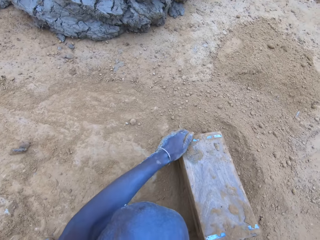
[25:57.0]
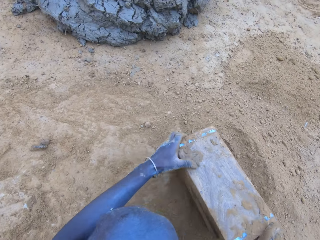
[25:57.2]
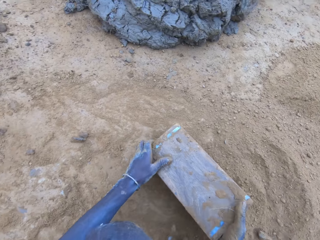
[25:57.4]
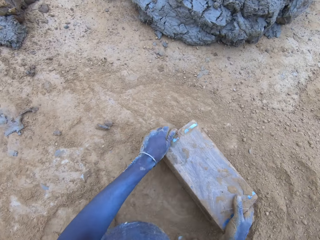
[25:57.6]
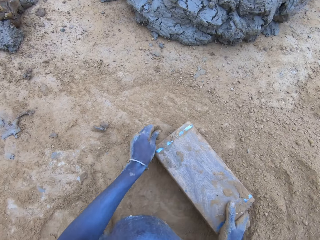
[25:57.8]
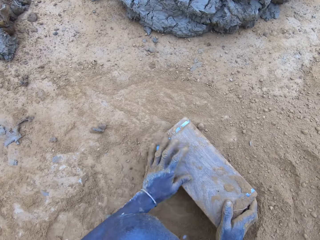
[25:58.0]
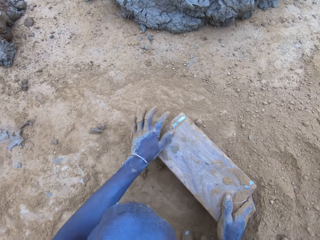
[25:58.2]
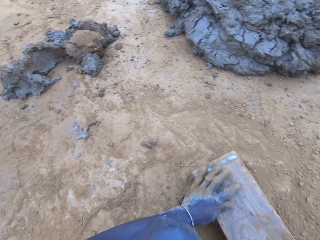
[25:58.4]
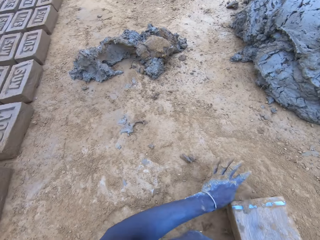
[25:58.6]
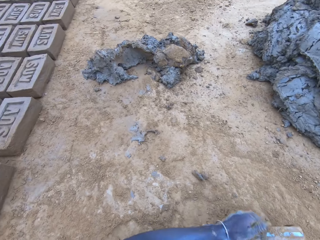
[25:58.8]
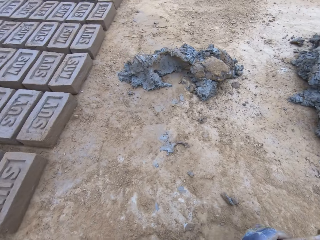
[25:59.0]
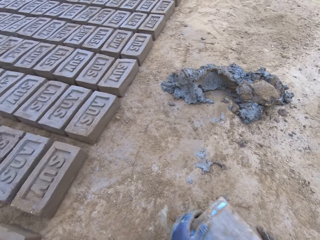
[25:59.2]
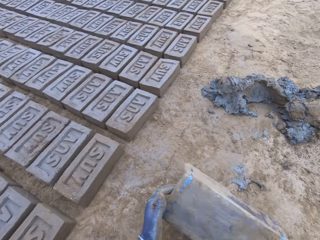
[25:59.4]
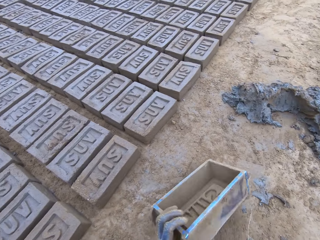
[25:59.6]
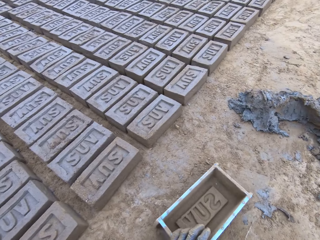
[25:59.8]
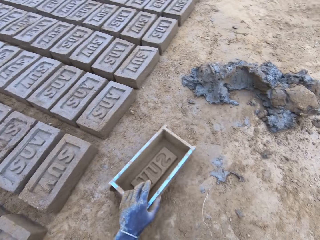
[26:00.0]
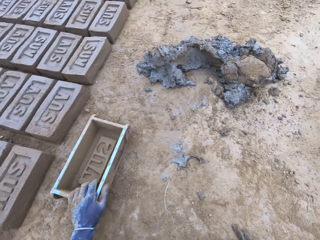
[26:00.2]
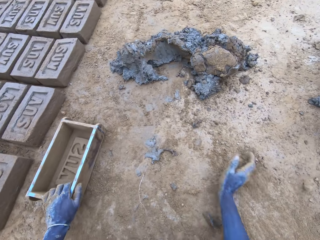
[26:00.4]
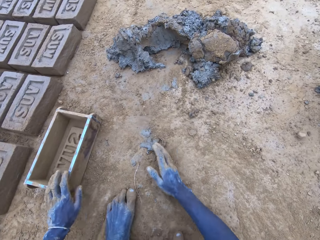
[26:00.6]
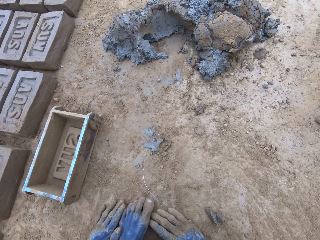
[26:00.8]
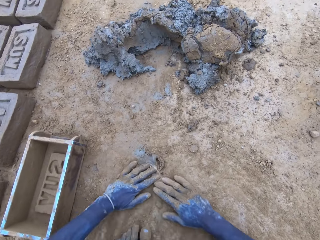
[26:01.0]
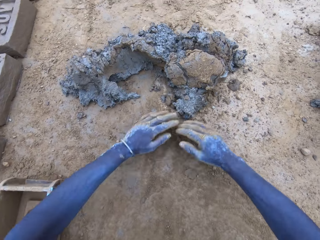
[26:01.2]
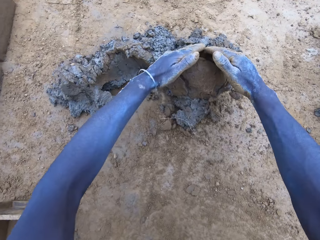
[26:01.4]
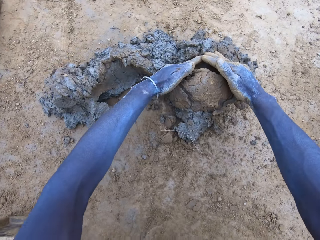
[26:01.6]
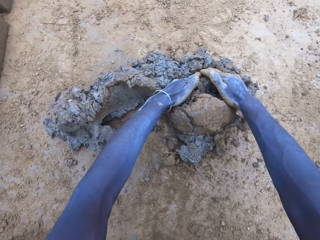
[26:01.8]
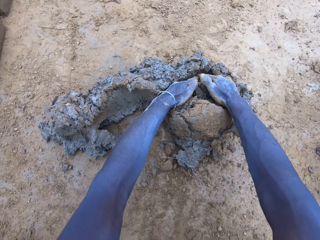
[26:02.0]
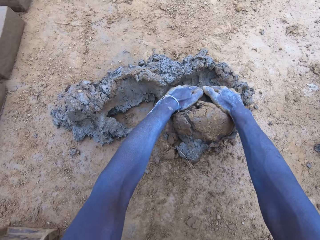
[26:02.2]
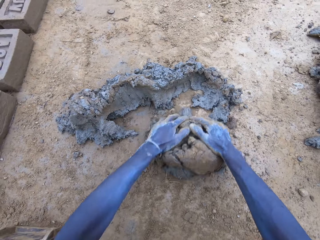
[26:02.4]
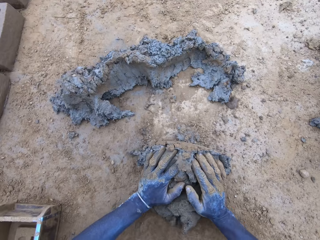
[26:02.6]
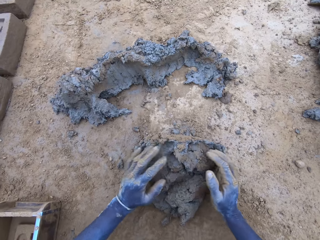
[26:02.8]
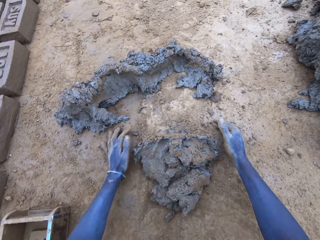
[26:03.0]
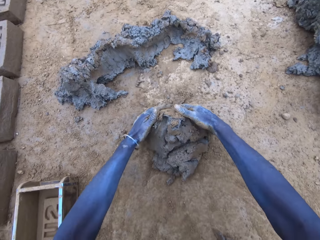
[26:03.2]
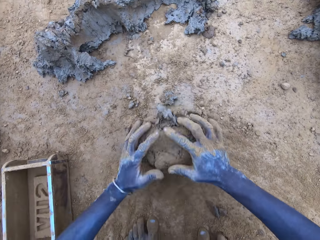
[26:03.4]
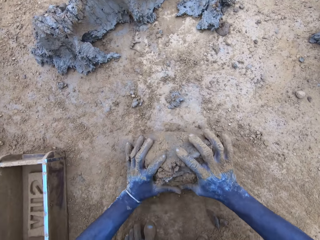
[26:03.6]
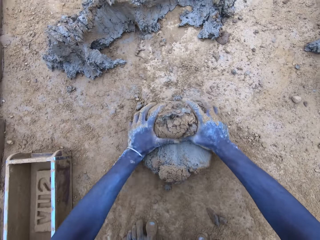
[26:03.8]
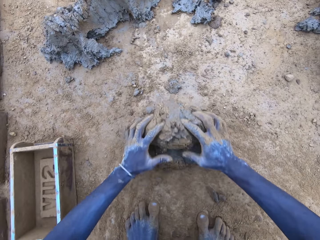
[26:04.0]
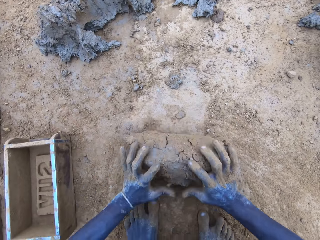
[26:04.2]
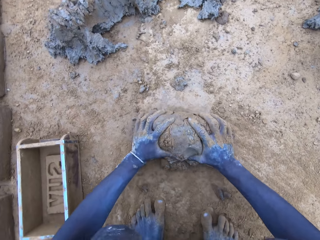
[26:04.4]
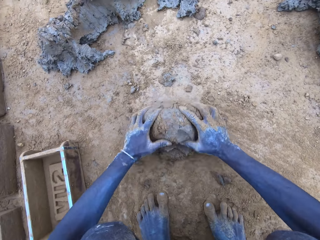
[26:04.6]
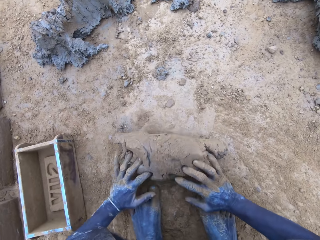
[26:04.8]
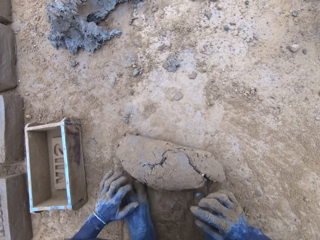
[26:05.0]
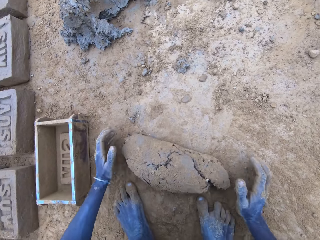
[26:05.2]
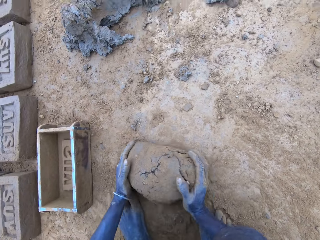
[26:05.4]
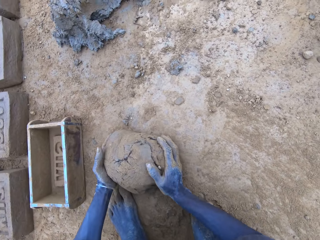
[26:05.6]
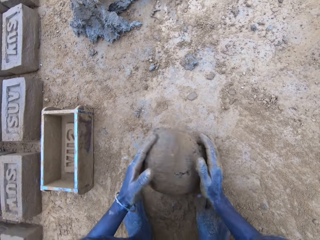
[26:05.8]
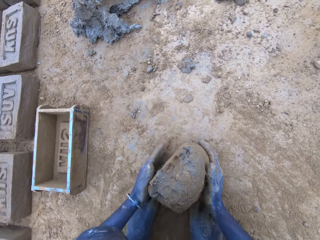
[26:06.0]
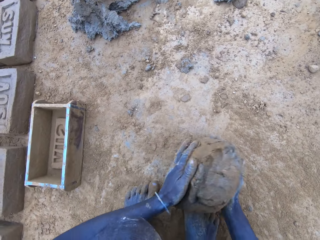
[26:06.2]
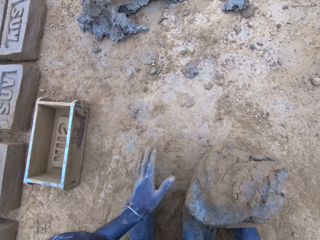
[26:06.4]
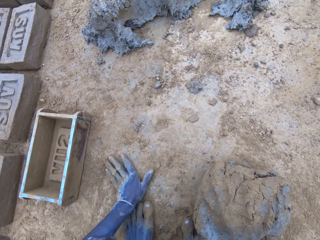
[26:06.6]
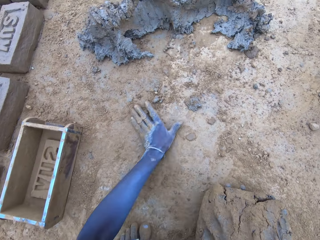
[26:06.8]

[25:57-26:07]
The camera wearer pours the soil from the brick mould on the ground. They lift the brick mould. They scoop clay using hands. They roll the clay on the ground.

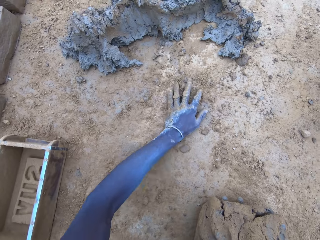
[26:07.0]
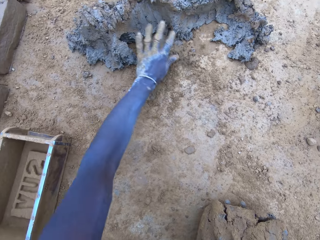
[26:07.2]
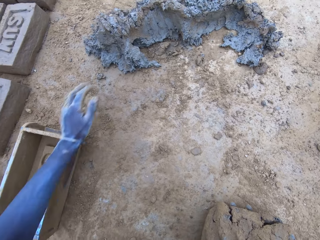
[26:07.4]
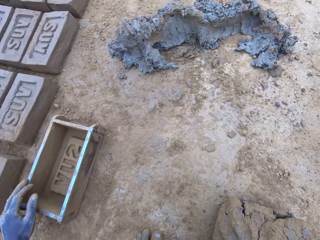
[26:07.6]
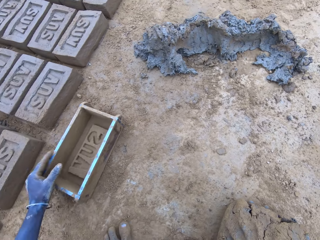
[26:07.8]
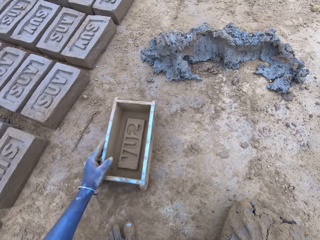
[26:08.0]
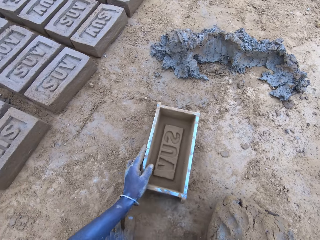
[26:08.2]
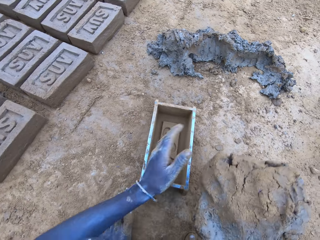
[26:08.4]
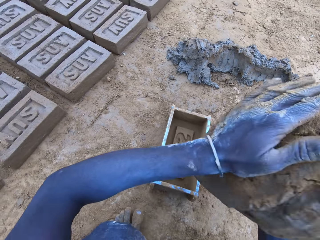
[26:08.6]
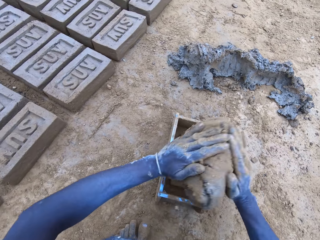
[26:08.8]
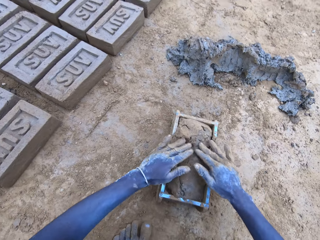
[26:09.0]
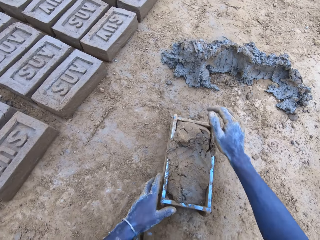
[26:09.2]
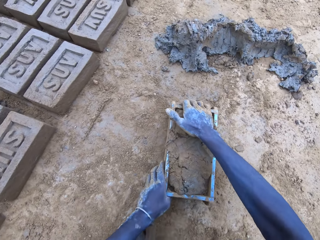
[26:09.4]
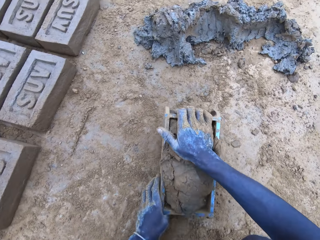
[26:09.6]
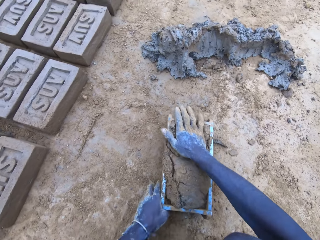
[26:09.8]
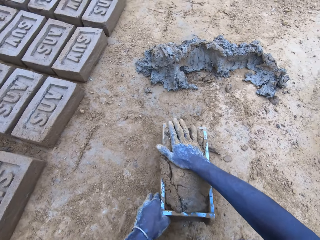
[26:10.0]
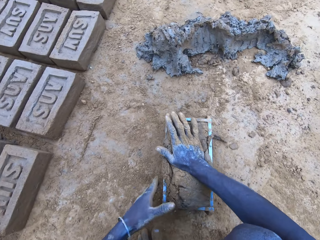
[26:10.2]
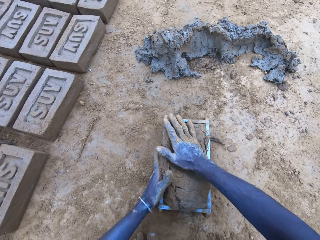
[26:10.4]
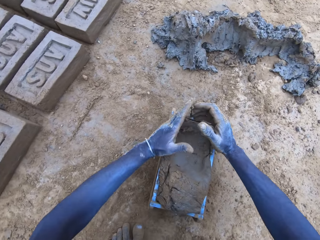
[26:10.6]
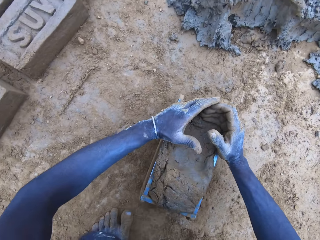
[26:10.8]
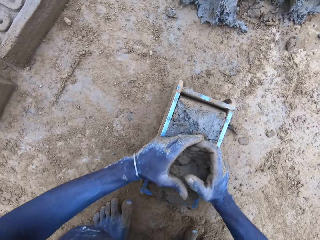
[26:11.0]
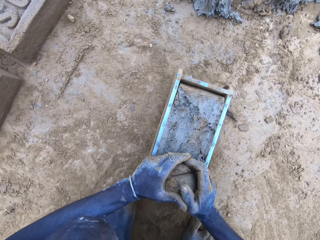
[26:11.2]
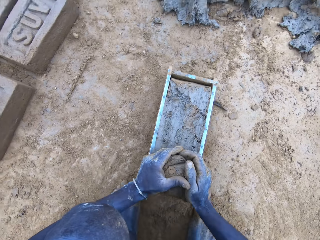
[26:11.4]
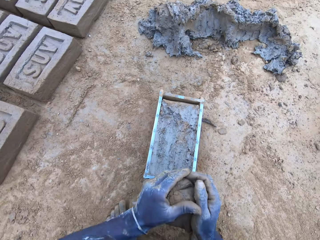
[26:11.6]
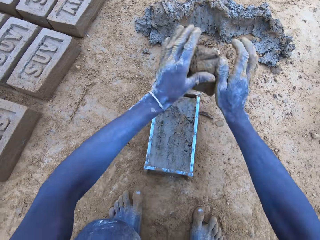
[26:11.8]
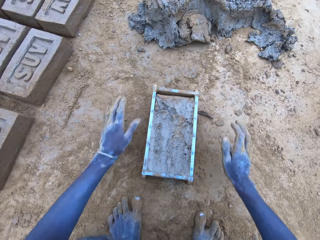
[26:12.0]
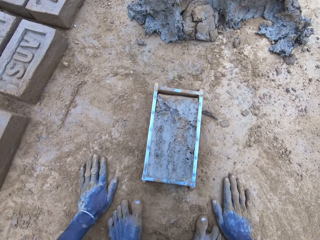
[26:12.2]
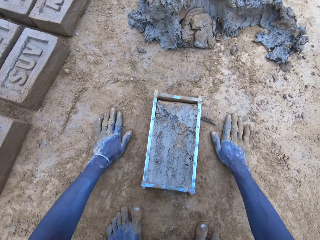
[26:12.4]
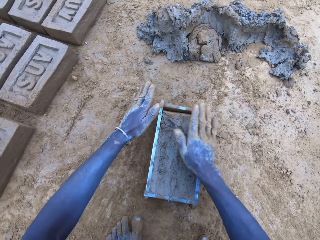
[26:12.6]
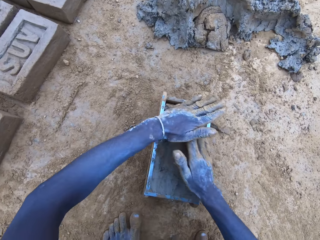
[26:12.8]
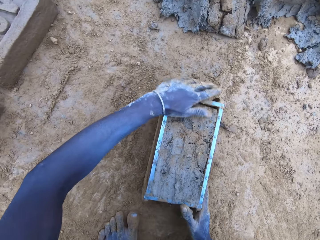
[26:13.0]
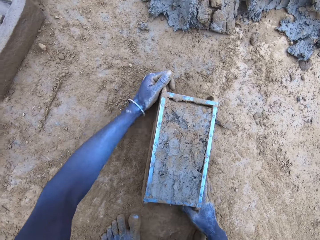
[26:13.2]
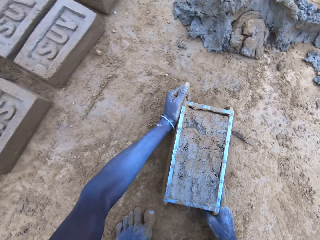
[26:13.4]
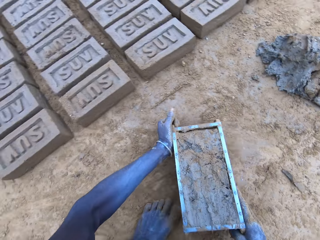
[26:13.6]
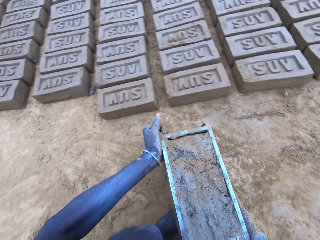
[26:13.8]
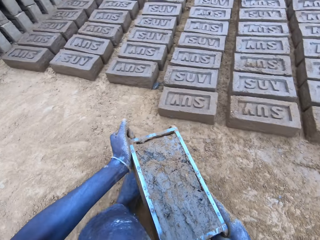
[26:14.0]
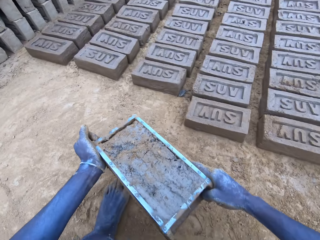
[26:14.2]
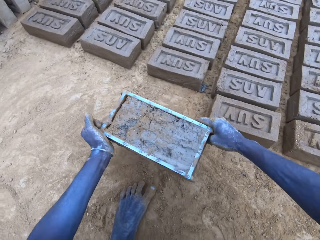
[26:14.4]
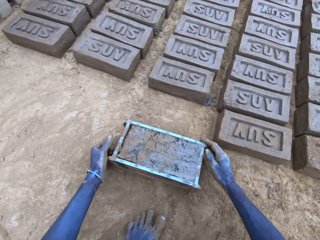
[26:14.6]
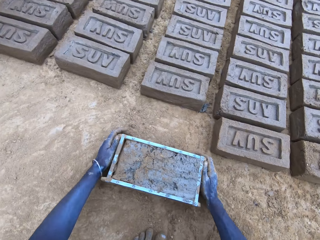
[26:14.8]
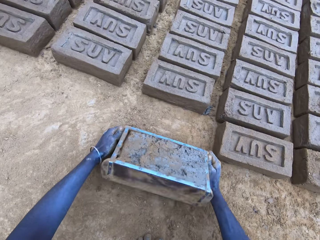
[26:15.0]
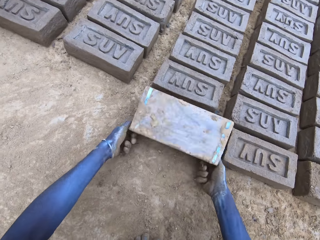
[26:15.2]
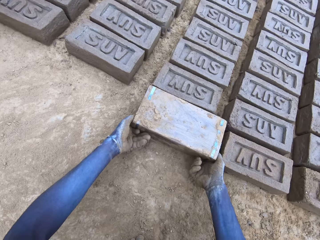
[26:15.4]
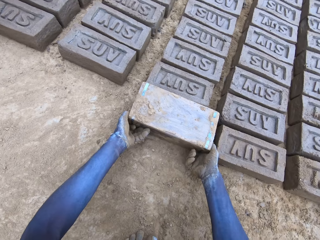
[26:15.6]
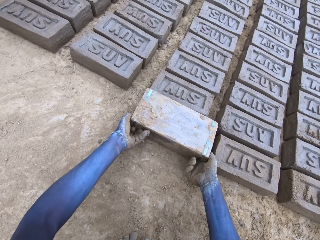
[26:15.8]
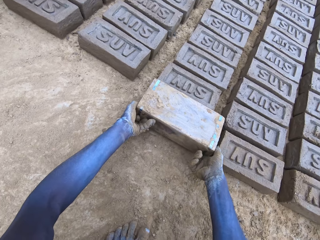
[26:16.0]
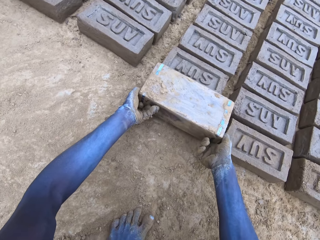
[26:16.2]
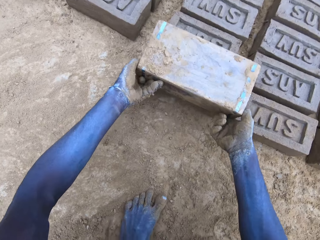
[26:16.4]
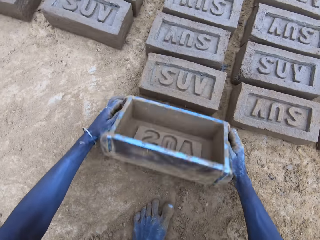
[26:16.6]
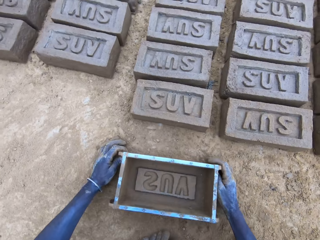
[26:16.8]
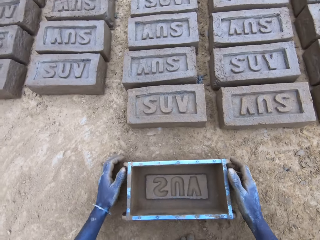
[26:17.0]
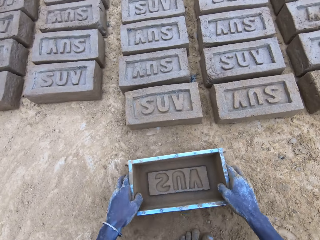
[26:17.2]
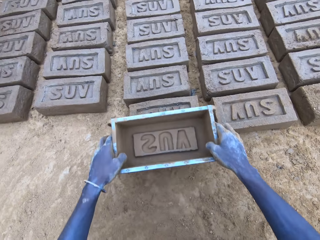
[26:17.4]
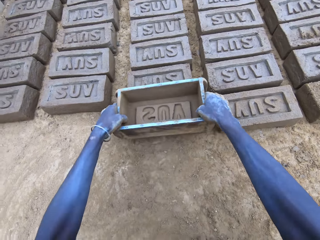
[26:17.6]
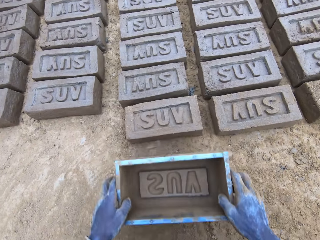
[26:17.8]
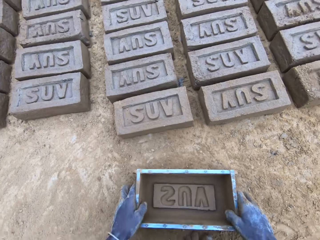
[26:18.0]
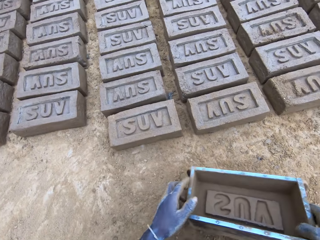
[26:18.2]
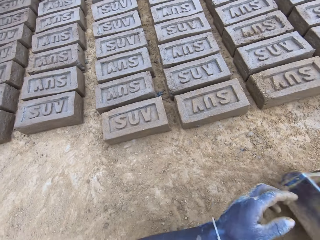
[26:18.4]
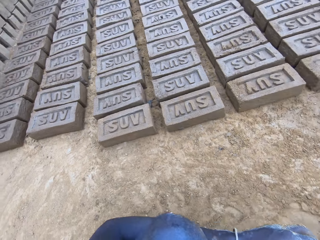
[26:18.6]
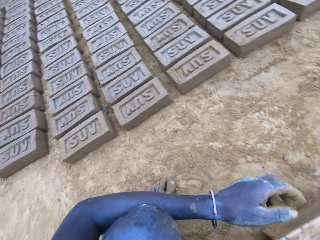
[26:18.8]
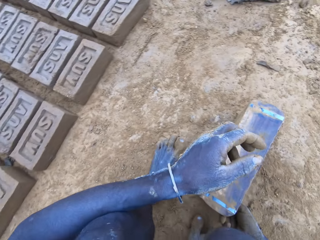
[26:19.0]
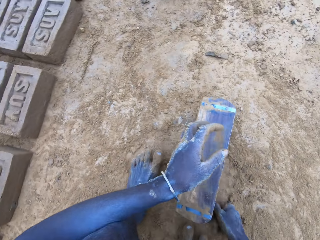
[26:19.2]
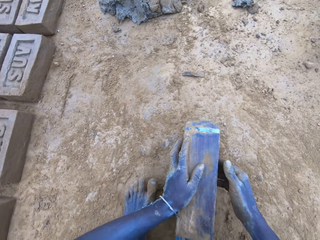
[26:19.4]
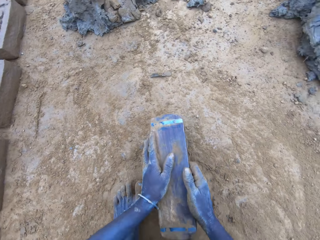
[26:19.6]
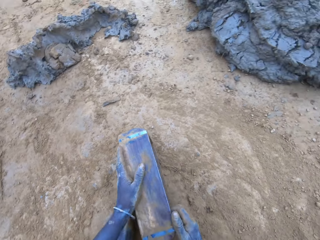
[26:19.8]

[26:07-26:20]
The camera wearer takes a brick mould. They put the mud in the brick mould. They scoop the excess mud on the brick mould. They throw the mud on the pile of mud. They lift the brick mould. They pour the mud in the brick mould on the ground. They lift the brick mould.
